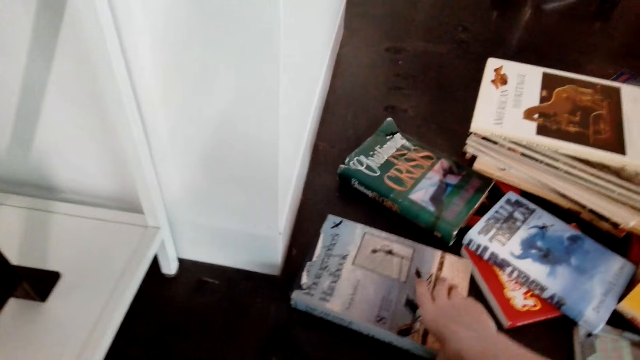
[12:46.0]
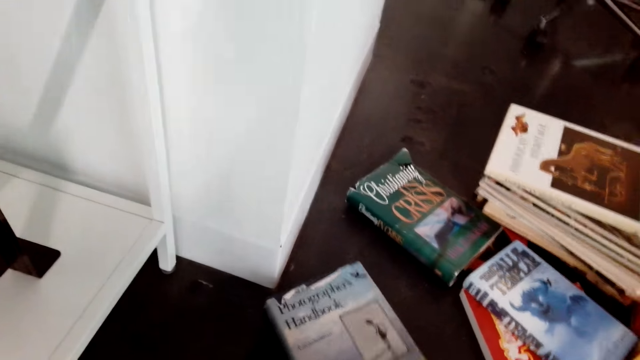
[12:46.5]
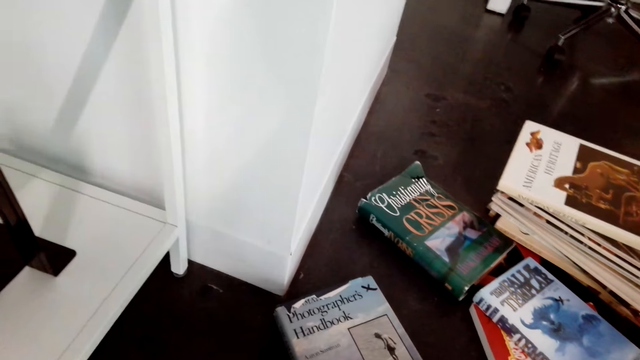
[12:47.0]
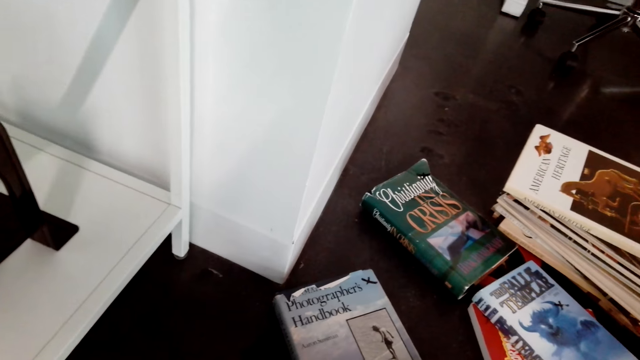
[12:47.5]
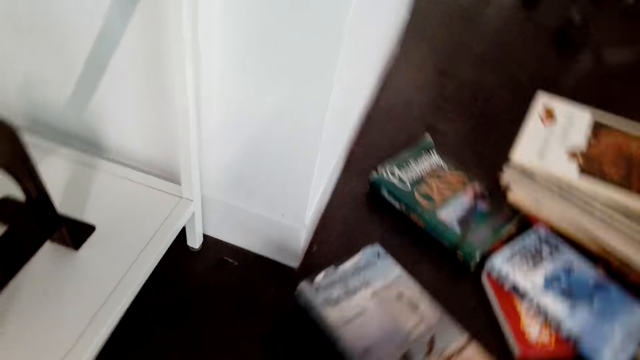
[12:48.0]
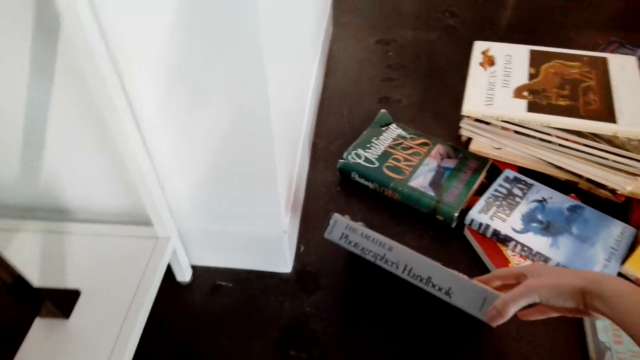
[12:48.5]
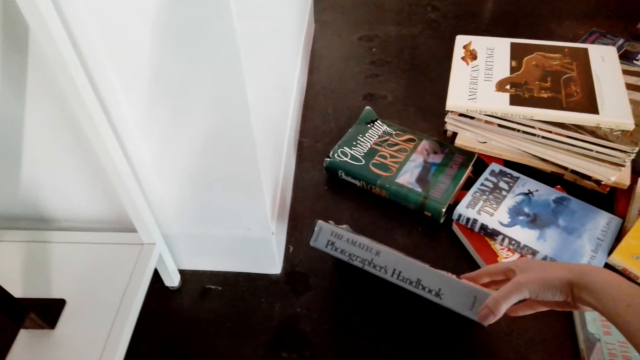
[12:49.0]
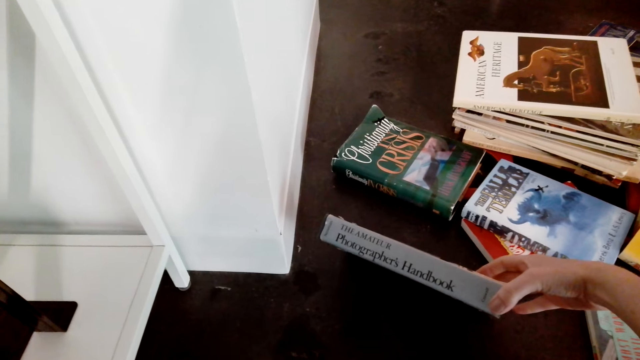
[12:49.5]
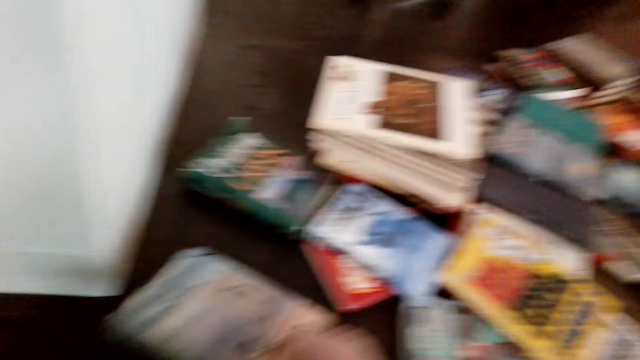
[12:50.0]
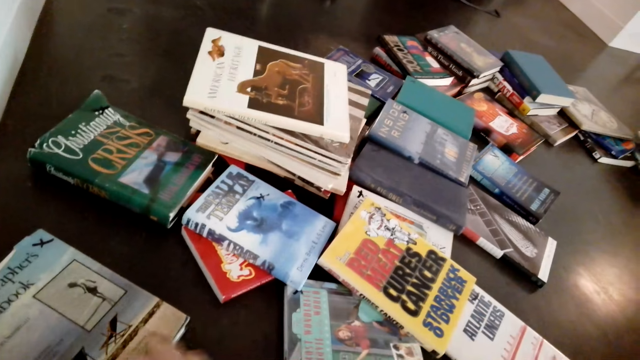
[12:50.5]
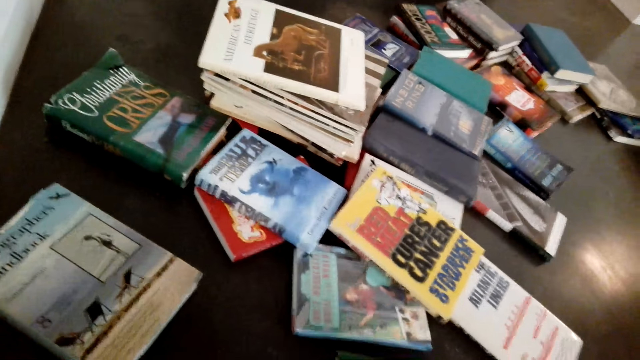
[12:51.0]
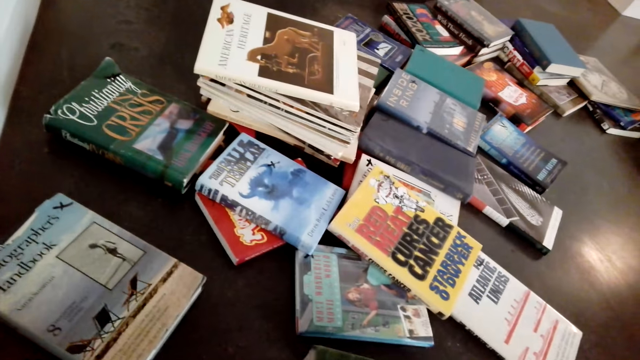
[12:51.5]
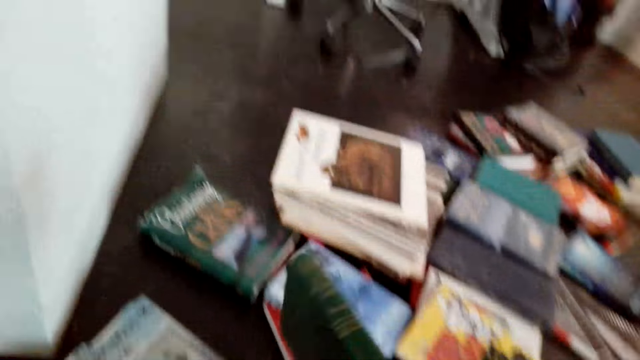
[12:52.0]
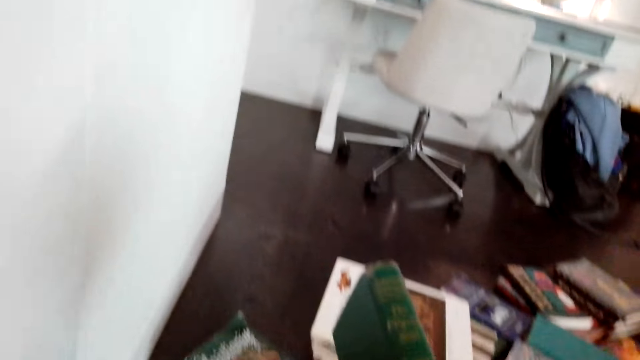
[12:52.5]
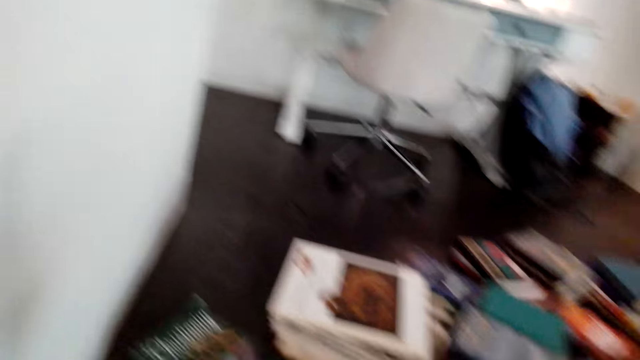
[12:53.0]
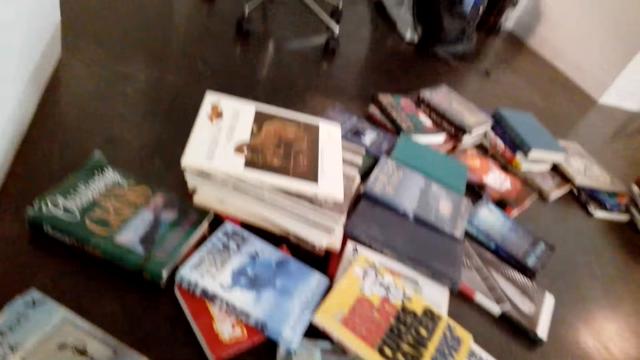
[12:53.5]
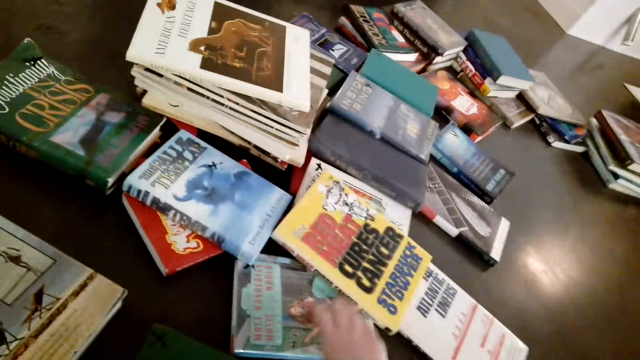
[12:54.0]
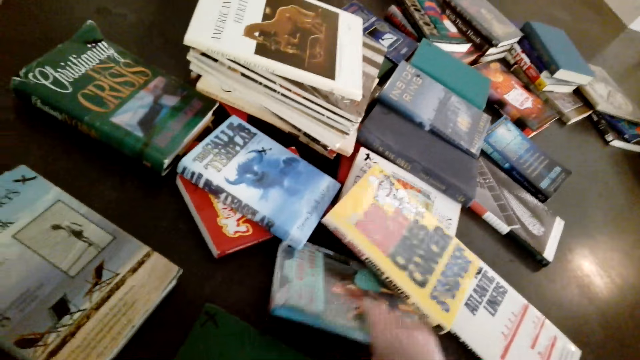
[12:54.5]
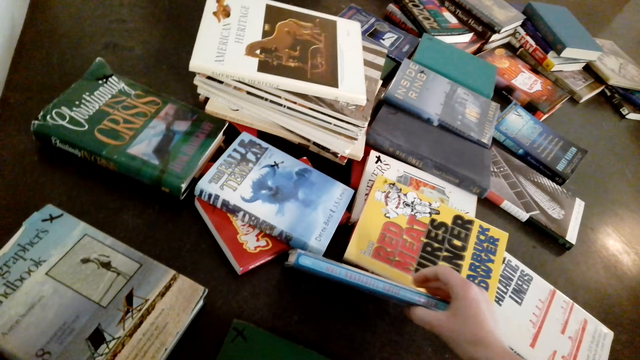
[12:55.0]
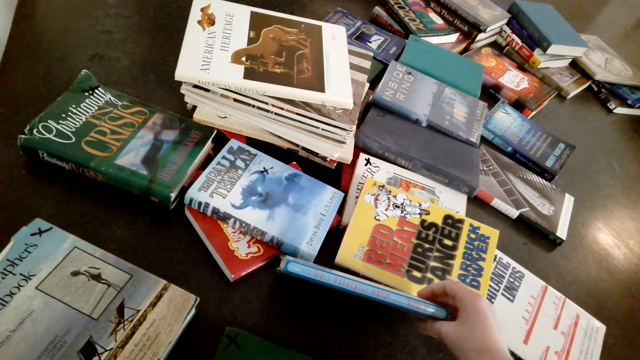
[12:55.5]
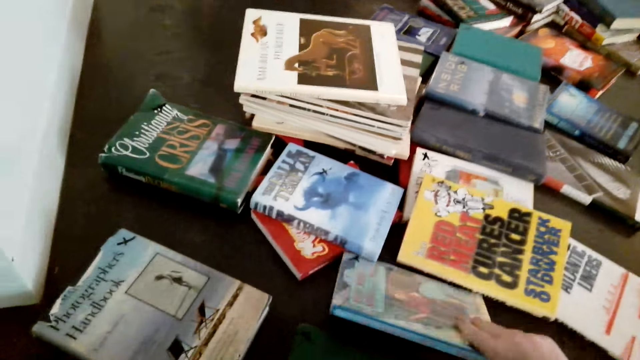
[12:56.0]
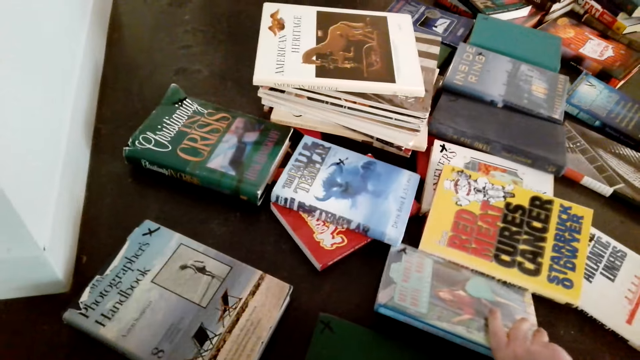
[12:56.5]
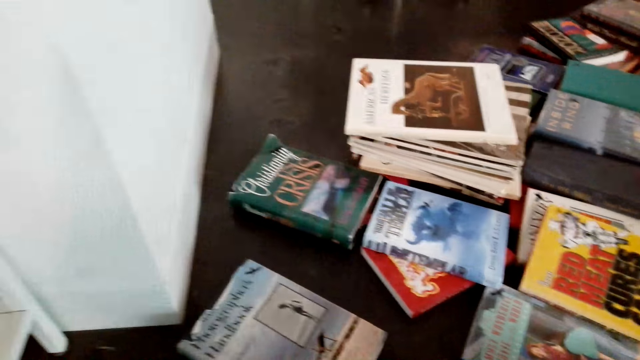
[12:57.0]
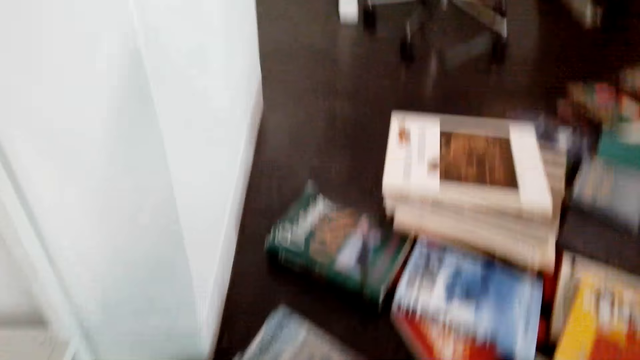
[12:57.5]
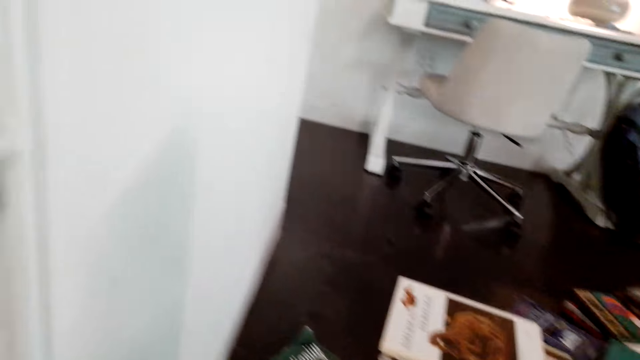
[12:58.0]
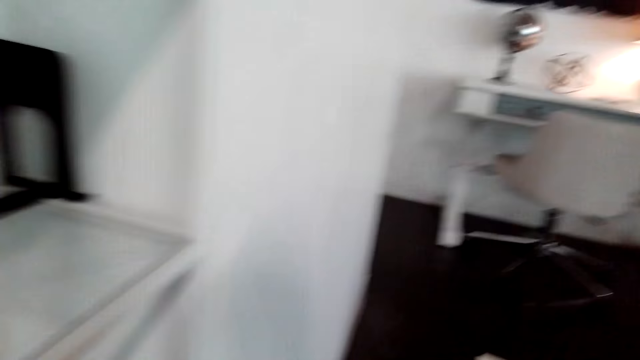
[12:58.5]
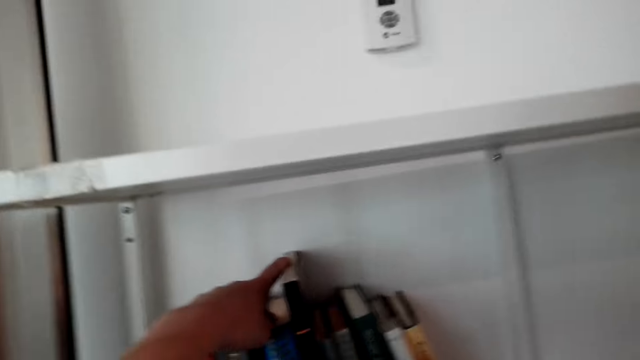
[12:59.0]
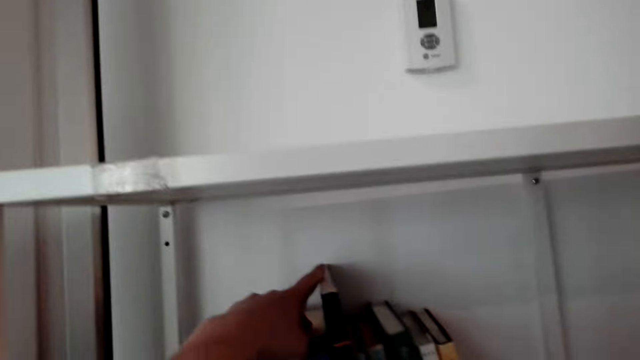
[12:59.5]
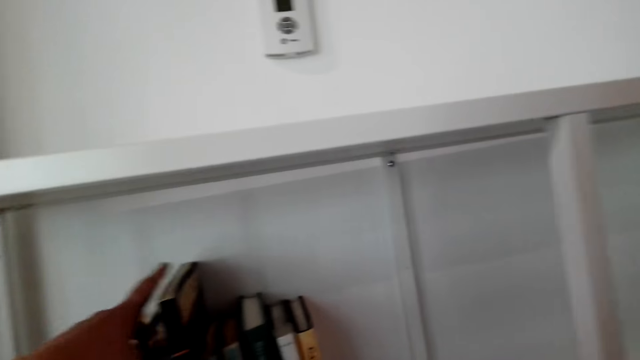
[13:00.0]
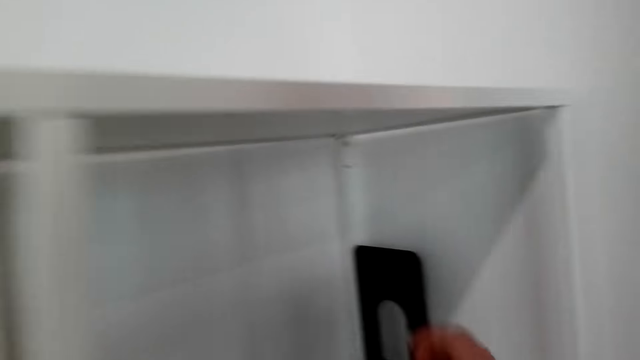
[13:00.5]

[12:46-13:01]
The camera wearer picks the books. They hold a book on the floor. They look at the book, lift the book, and look at the book. They look at other books on the floor. They pick up a book and look at the book. They hold a book. They put down the book. They pick the books. They hold a book. They look at the book. They drop a book. They put down the book. They look at other books. They look at the books in the shelf. They hold the book.

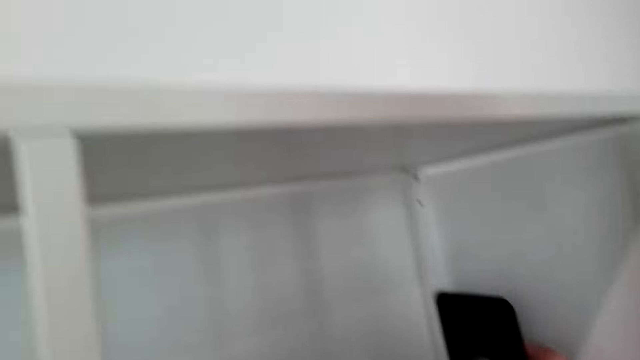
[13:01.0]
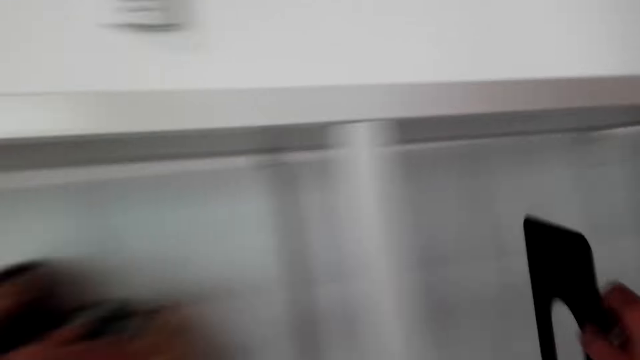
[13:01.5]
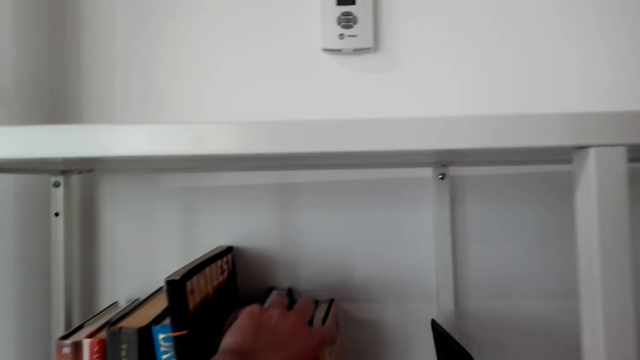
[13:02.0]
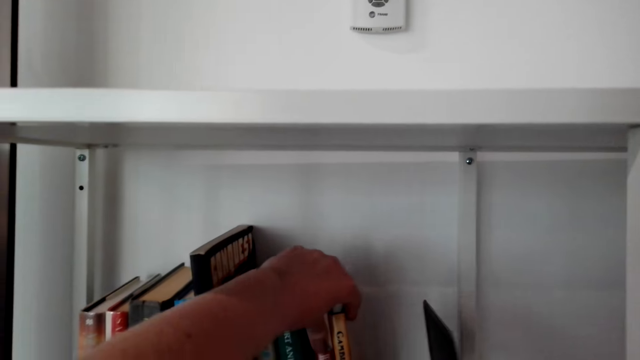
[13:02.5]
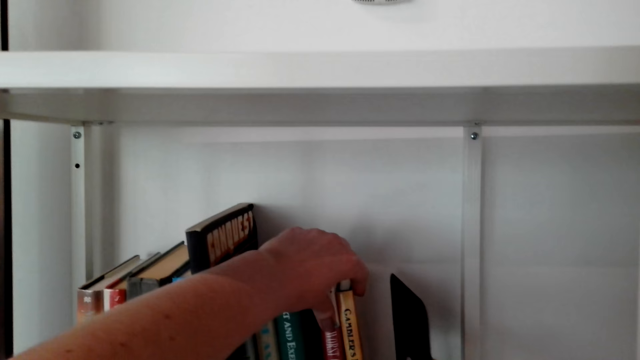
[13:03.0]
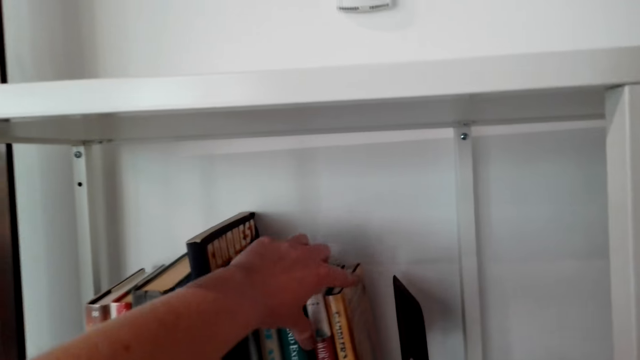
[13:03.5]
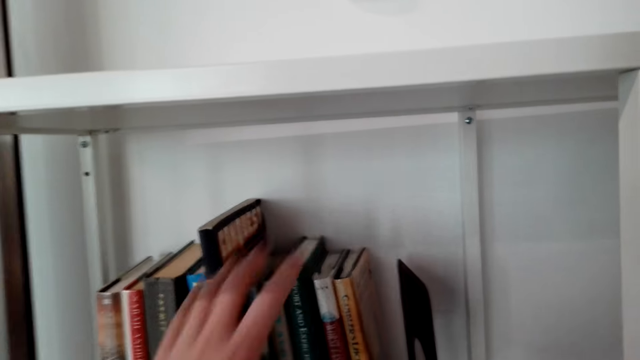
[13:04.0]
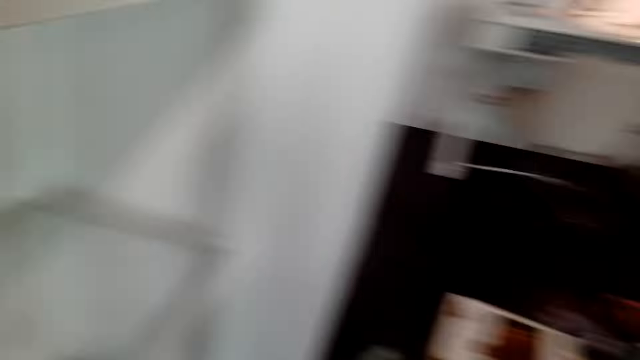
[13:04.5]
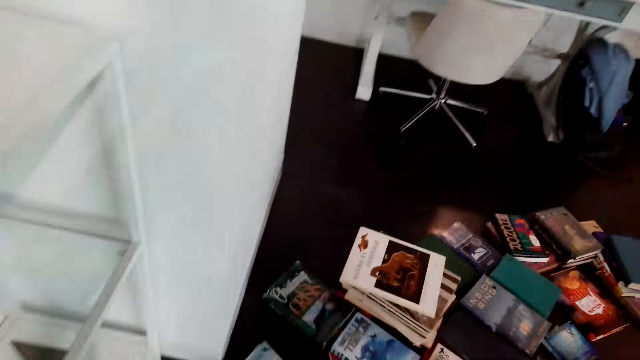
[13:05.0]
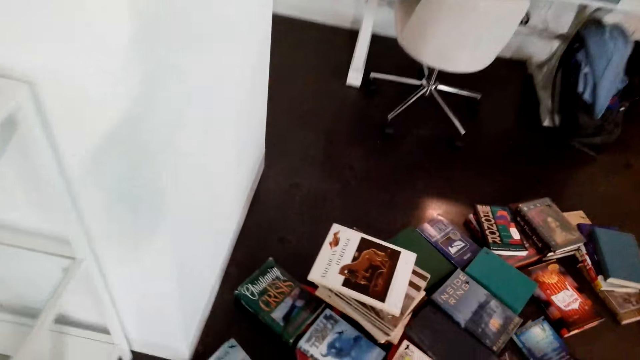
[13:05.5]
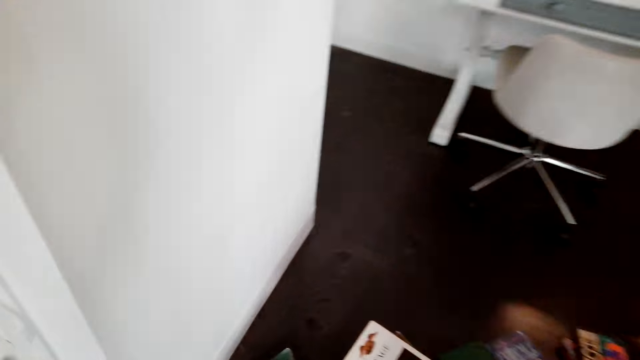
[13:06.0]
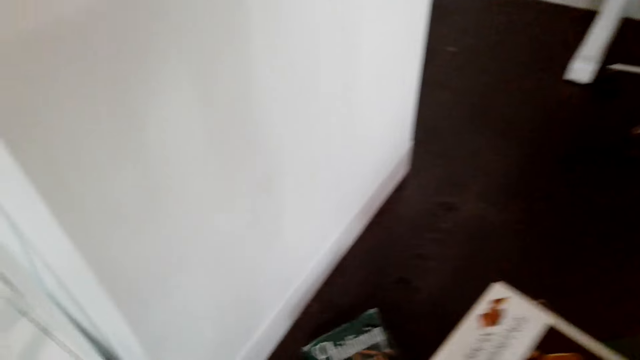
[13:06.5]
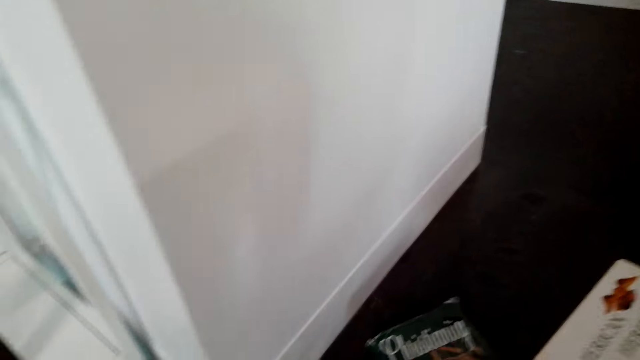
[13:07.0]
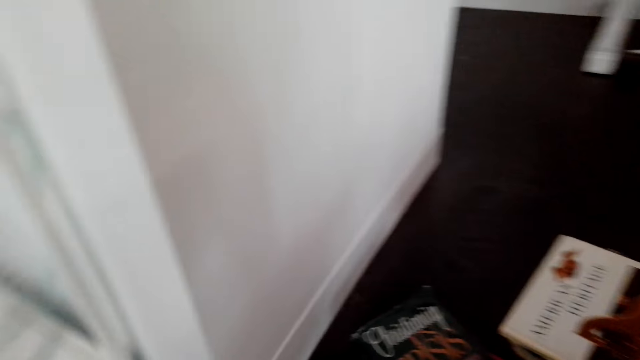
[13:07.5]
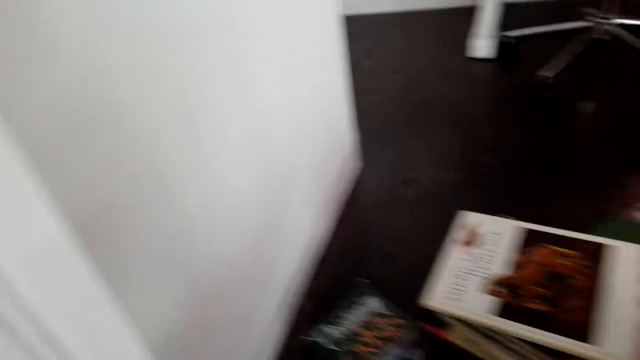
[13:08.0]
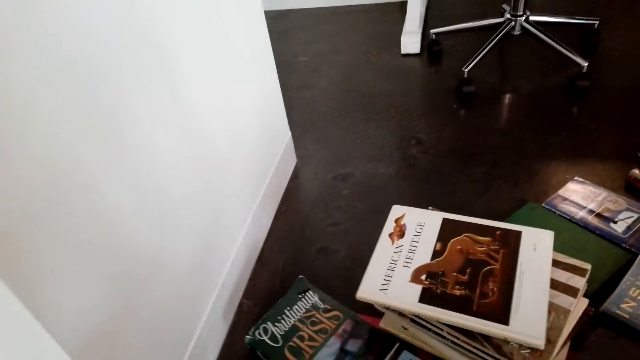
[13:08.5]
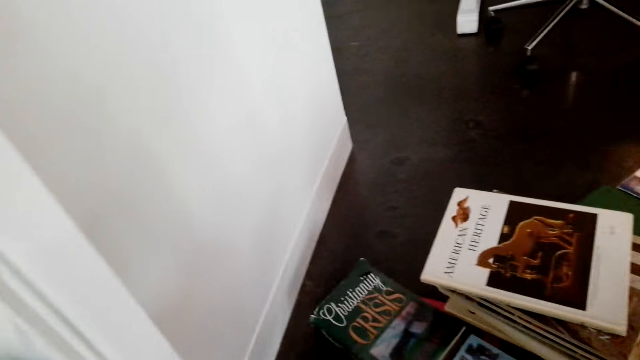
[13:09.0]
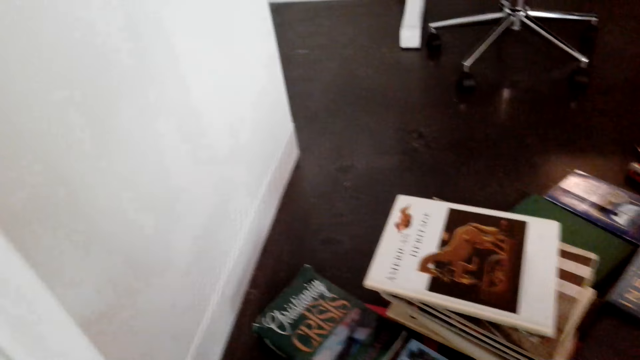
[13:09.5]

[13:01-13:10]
The camera wearer picks the books organizer. They place the books organizer behind books in the shelf. They look at the books on the floor. They pick a book.
